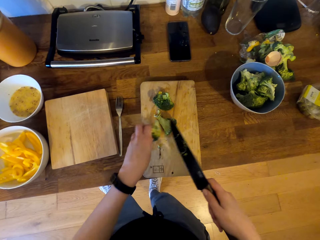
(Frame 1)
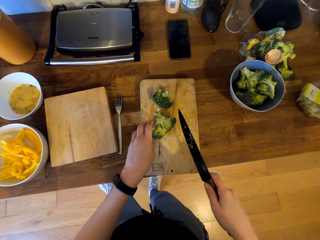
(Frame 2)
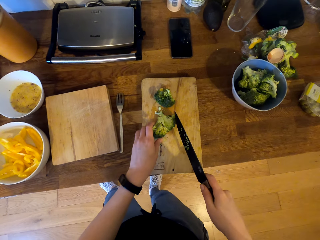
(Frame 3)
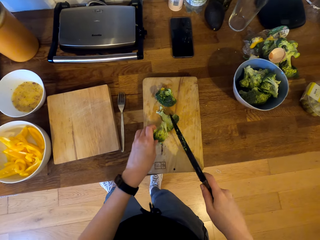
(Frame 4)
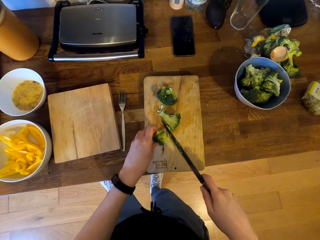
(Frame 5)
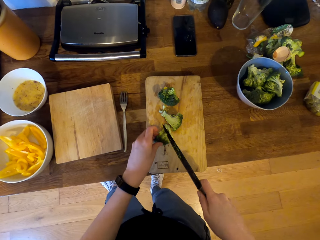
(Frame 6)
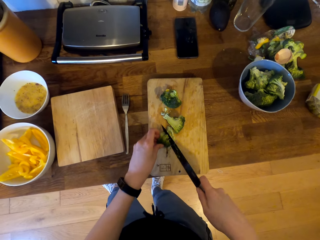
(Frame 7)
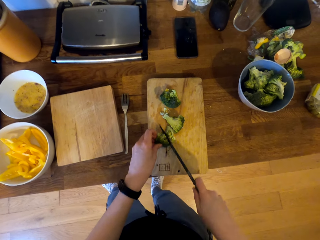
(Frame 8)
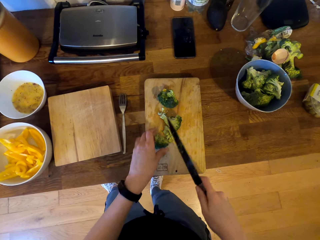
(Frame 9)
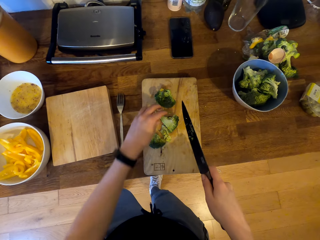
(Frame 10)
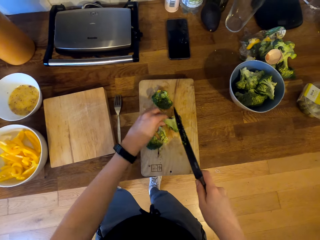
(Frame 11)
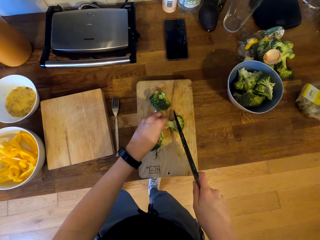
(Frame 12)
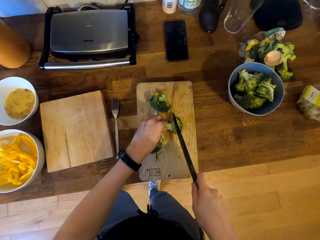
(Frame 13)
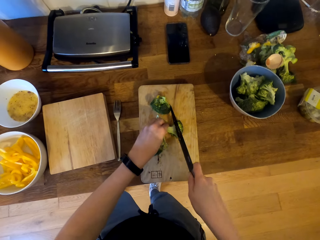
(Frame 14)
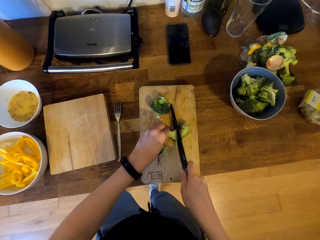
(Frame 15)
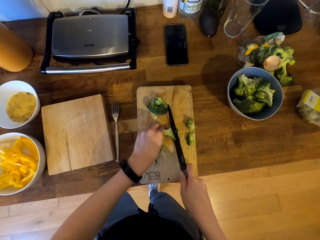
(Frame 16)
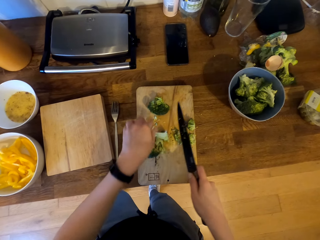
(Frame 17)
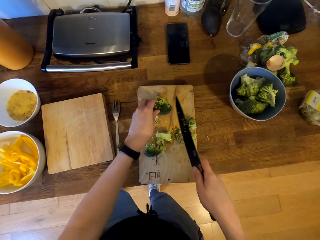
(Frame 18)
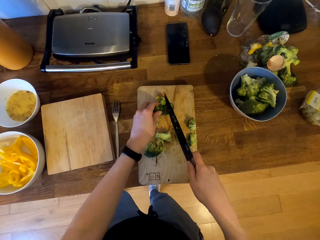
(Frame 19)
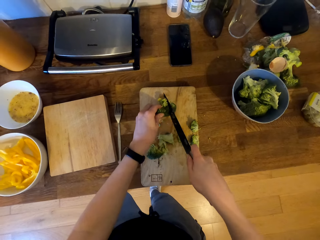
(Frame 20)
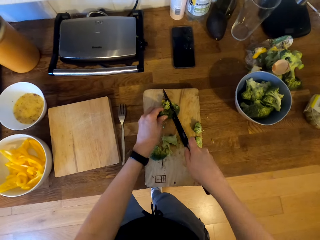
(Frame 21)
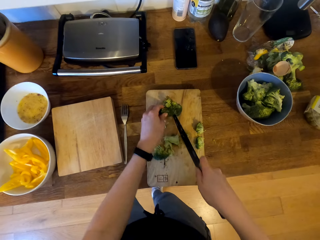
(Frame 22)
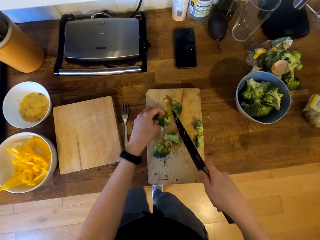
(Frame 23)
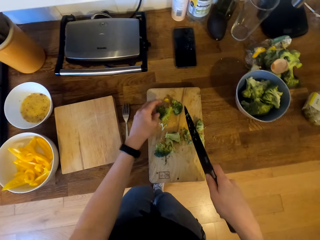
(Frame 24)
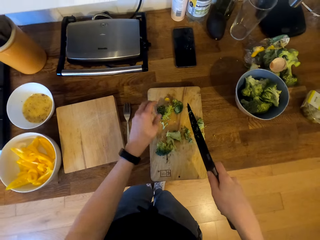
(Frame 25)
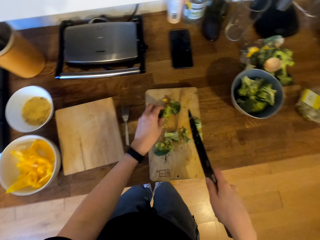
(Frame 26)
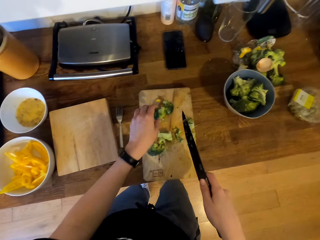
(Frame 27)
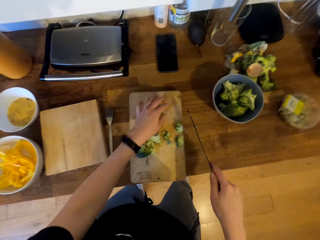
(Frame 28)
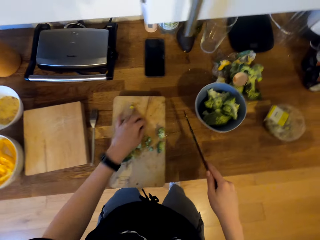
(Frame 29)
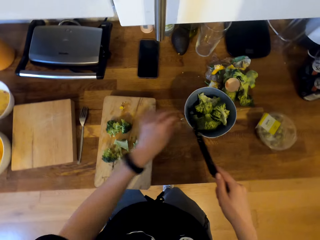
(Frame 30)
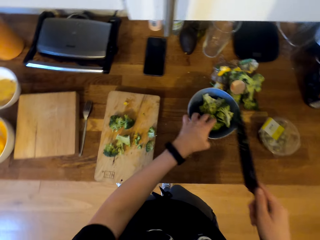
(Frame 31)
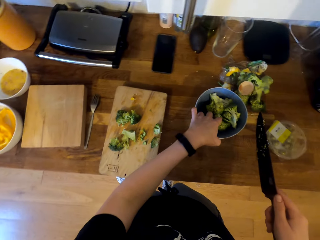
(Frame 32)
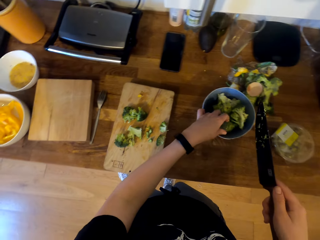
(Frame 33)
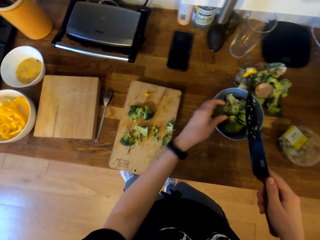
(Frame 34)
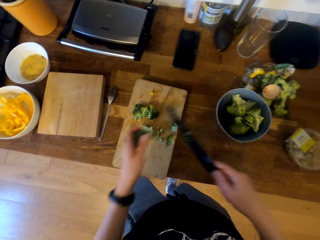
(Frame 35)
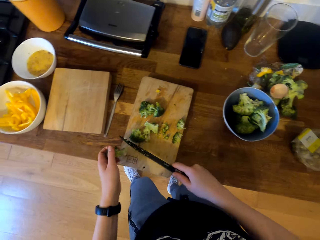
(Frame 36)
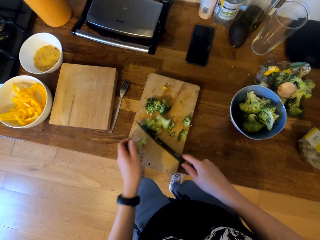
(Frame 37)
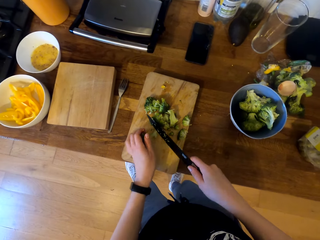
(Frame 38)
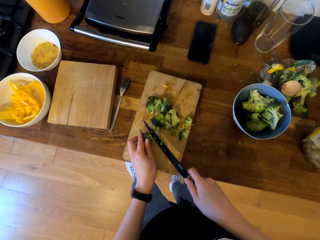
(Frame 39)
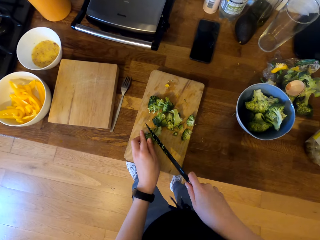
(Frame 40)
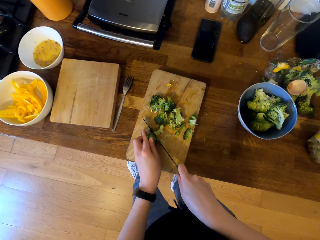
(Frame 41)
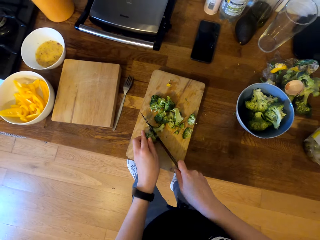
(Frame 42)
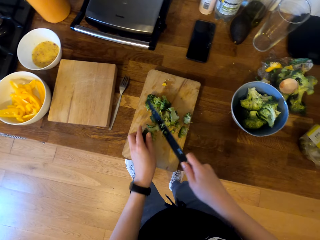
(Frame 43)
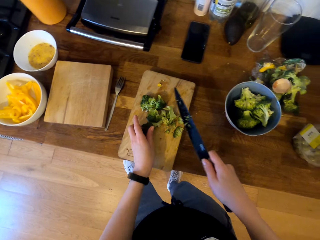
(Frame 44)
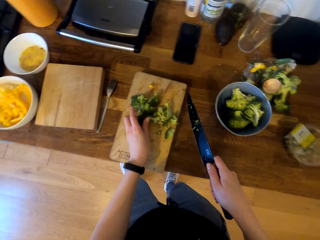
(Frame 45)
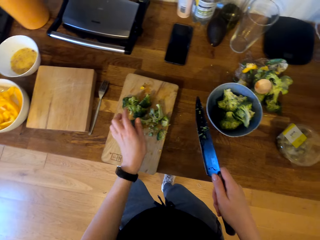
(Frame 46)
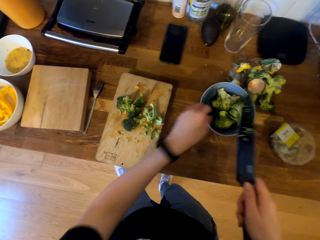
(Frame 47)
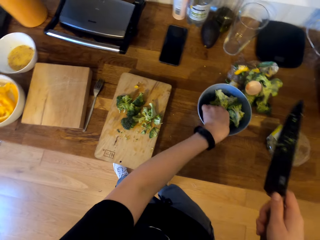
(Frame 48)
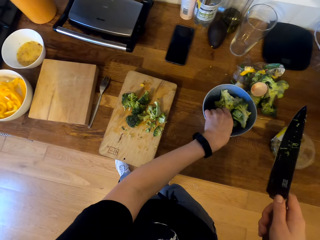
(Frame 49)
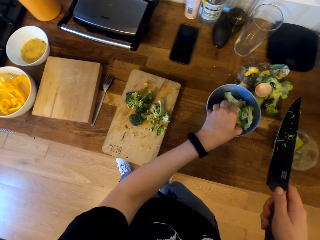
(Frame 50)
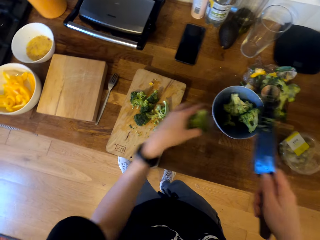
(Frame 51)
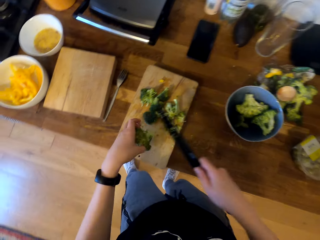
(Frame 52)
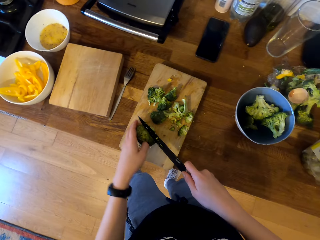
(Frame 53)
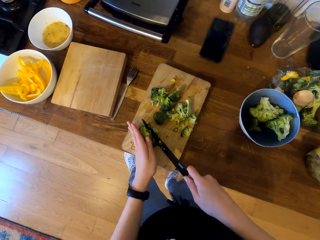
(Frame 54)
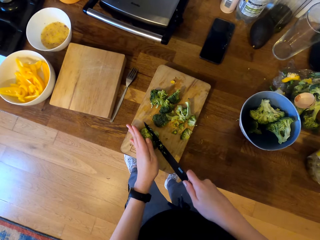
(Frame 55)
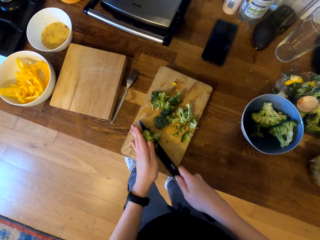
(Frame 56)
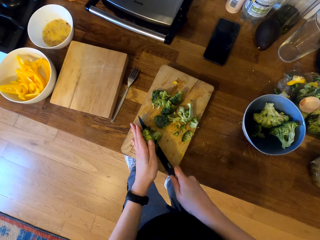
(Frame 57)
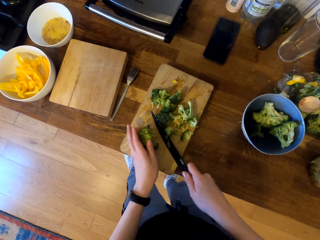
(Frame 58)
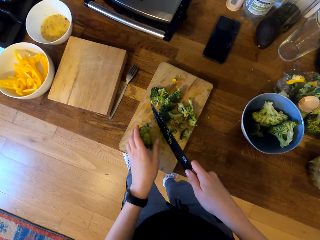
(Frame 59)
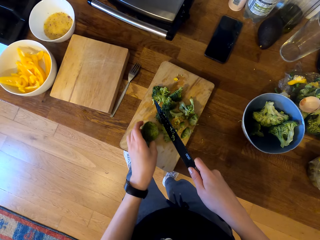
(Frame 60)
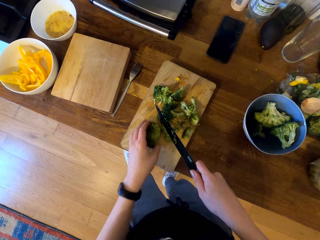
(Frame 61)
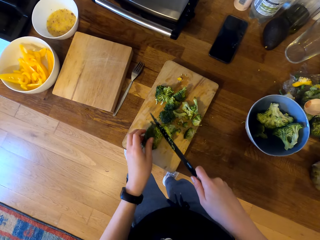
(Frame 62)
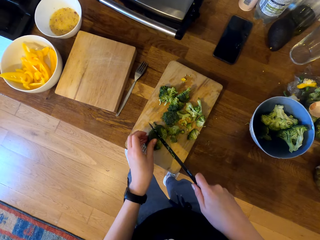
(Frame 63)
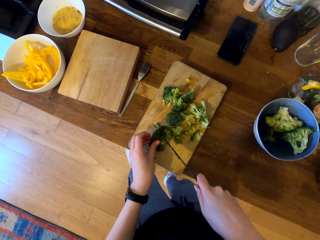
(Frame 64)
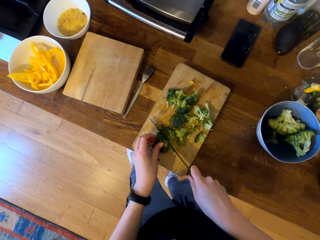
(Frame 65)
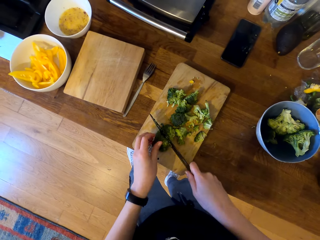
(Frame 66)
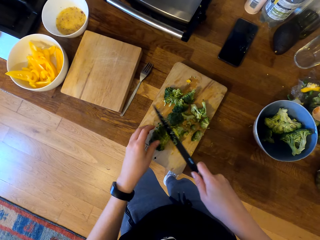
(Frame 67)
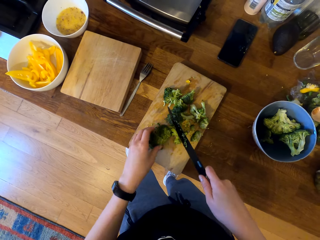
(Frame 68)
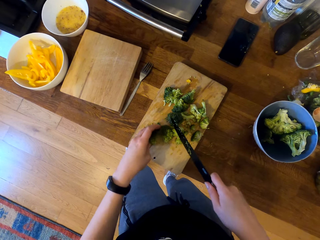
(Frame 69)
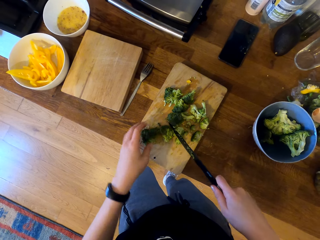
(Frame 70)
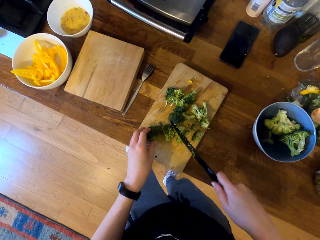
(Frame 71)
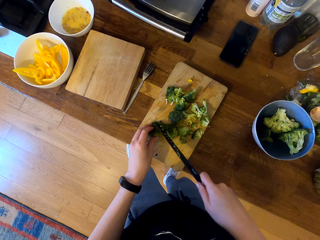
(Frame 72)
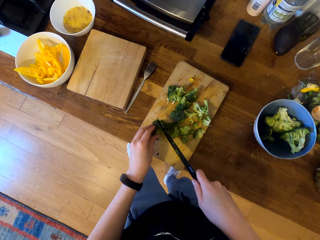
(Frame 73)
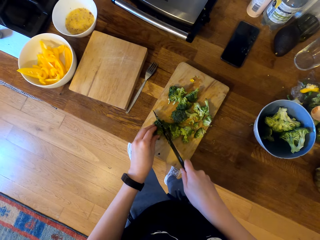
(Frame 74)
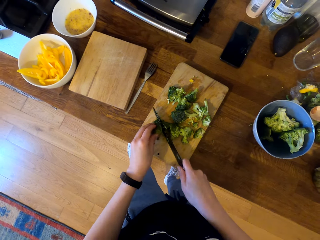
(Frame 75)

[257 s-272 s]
The camera wearer moves in the kitchen. They pick the broccoli in the bowl. They hold the broccoli on the chopping board and chop the broccoli. They pick the broccoli in the bowl, hold the broccoli on the chopping board, and chop the broccoli.

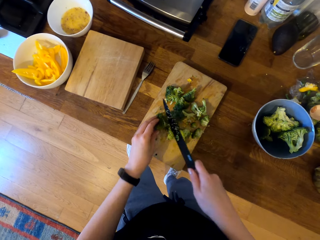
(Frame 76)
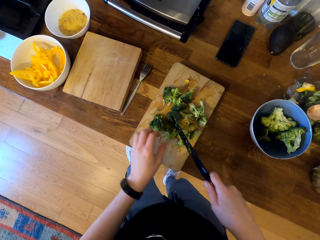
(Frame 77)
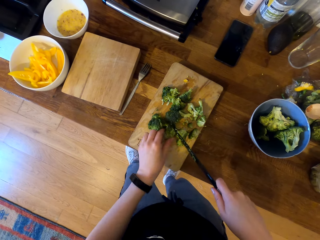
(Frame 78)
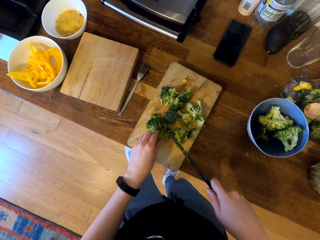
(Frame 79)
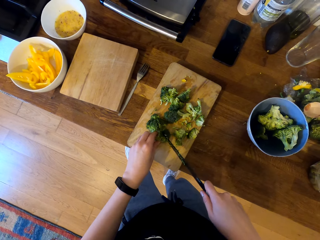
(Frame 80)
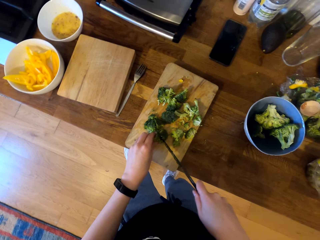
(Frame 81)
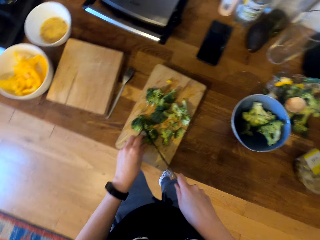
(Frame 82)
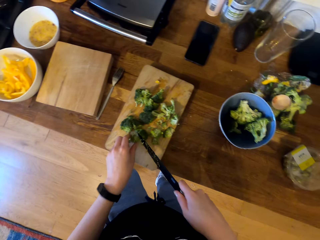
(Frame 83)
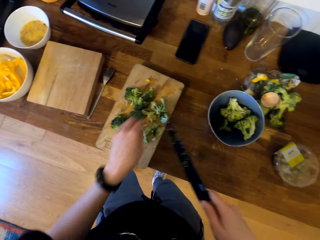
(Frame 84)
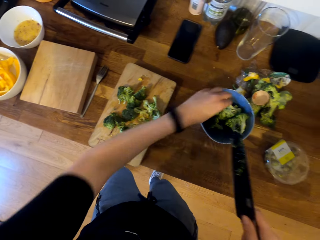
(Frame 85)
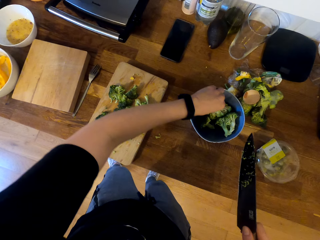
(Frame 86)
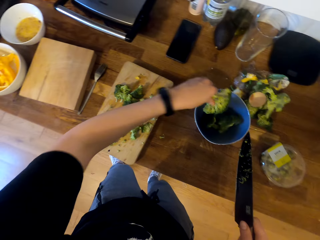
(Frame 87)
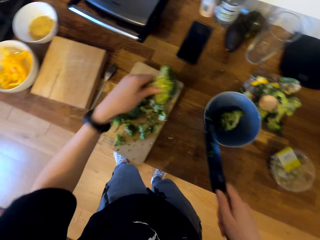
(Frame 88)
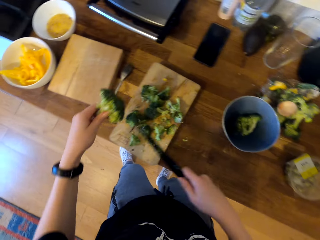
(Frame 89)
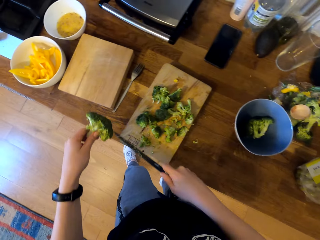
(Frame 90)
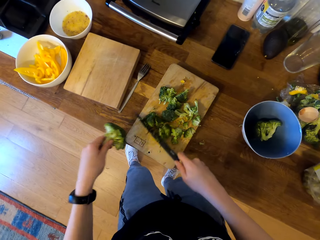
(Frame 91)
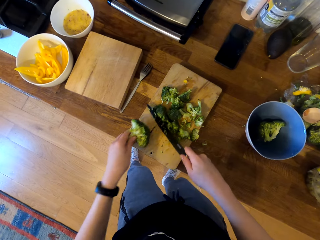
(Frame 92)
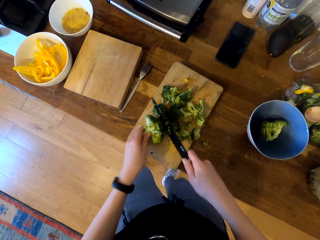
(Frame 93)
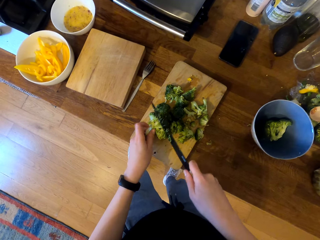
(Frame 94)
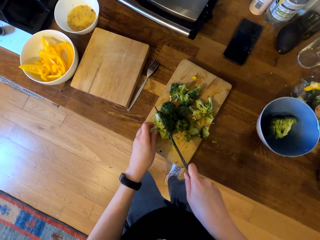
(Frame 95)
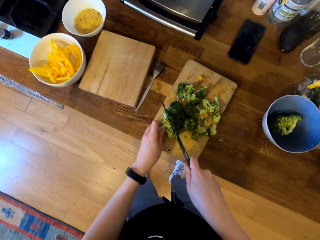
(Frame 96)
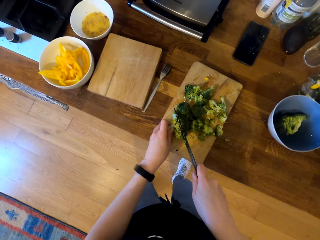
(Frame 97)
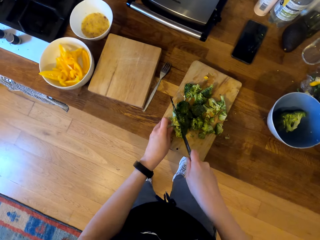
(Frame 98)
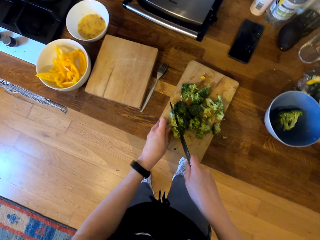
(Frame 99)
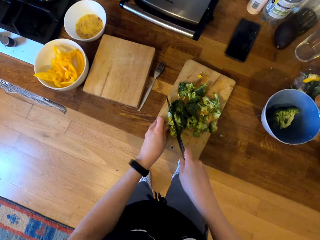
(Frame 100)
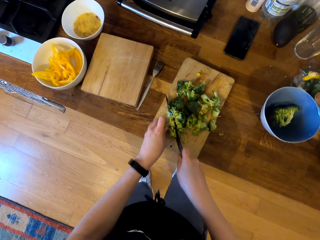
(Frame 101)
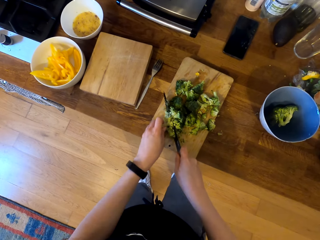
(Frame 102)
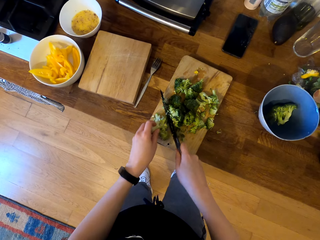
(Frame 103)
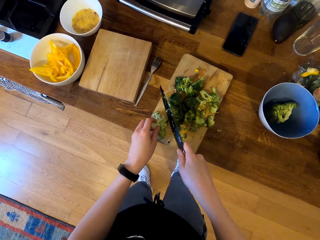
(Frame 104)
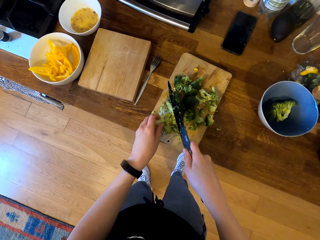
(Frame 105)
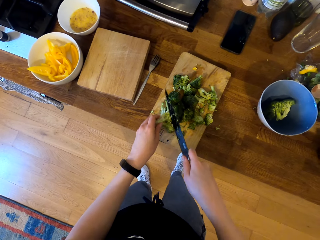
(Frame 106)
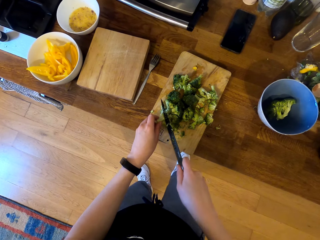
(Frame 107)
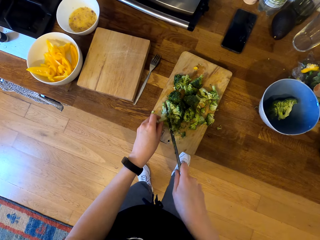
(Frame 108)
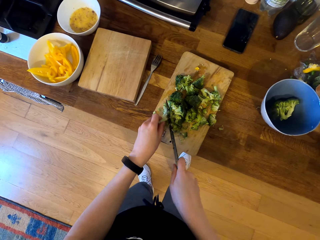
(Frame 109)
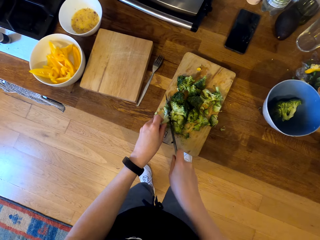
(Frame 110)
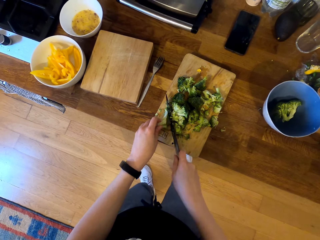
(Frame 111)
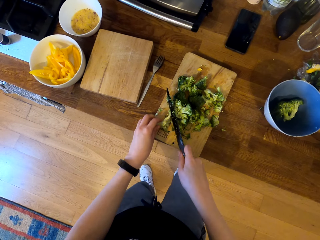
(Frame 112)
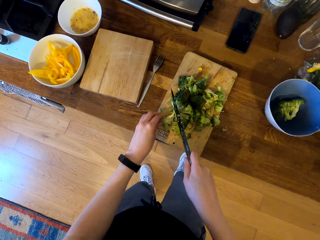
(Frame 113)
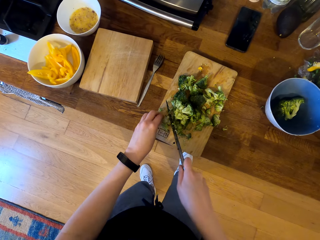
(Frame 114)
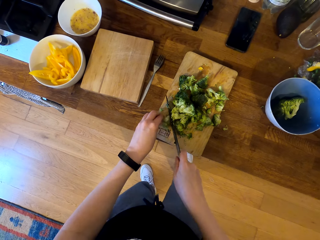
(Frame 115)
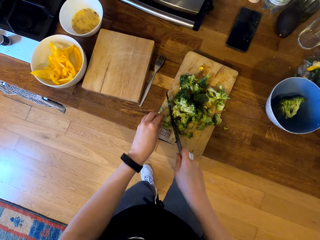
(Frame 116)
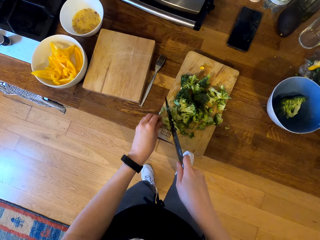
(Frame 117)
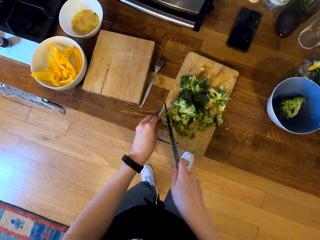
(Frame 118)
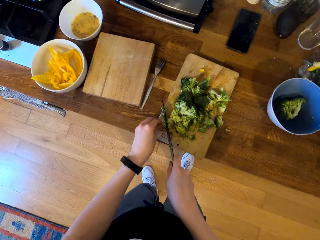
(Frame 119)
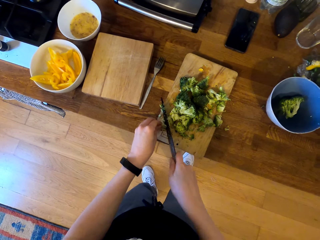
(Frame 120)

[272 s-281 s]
The camera wearer picks the broccoli in the bowl. They drag the broccoli on the chopping board with the knife. They hold the broccoli on the chopping board and chop the broccoli.
